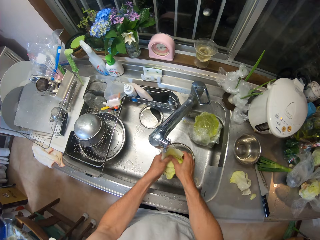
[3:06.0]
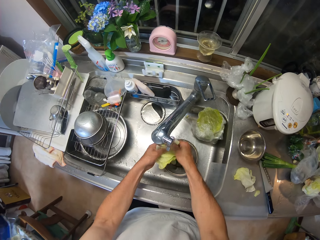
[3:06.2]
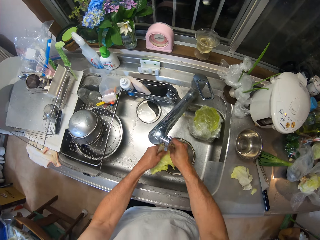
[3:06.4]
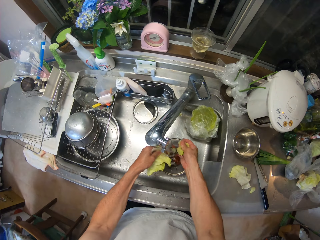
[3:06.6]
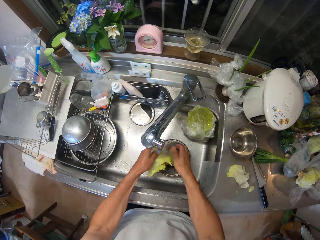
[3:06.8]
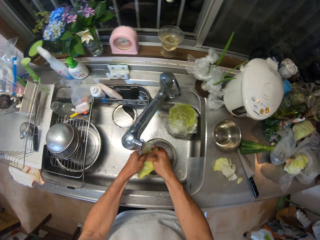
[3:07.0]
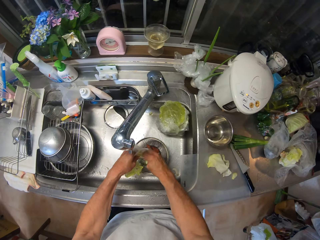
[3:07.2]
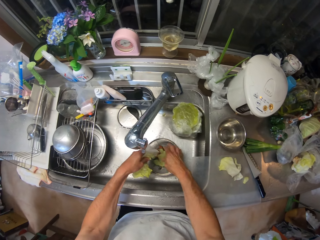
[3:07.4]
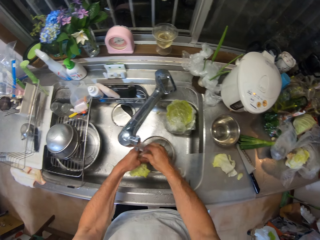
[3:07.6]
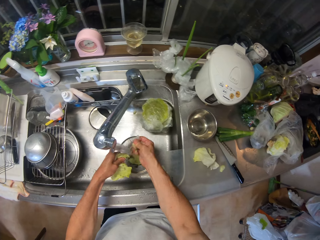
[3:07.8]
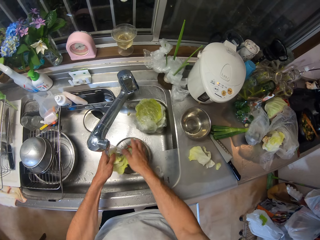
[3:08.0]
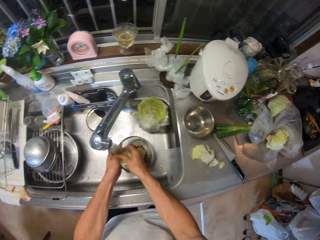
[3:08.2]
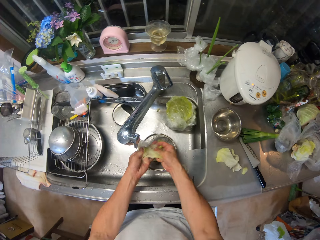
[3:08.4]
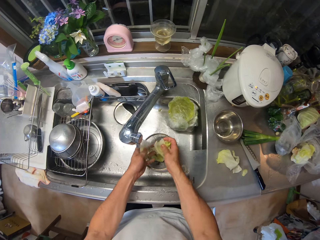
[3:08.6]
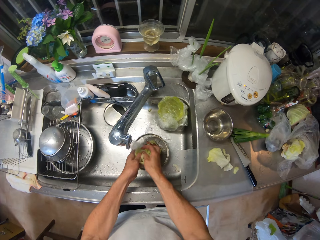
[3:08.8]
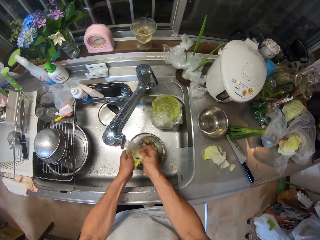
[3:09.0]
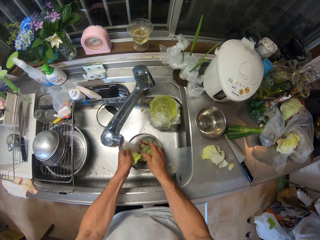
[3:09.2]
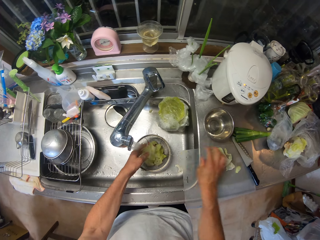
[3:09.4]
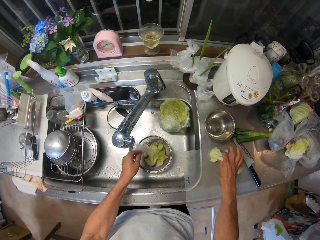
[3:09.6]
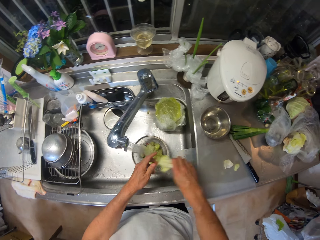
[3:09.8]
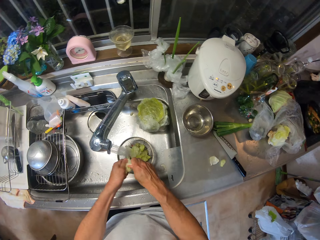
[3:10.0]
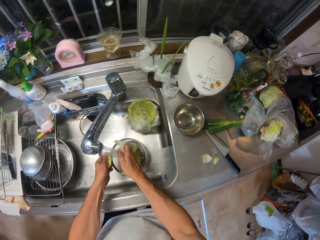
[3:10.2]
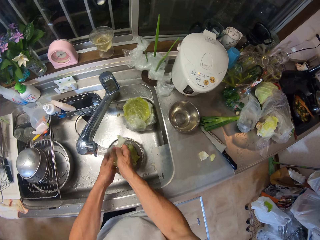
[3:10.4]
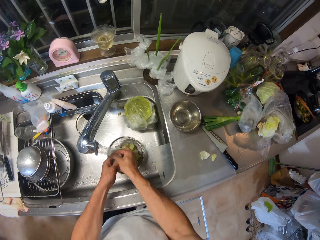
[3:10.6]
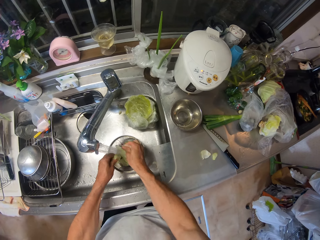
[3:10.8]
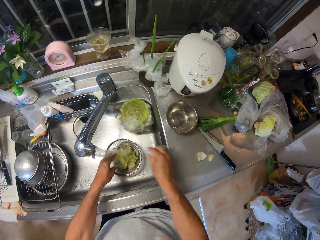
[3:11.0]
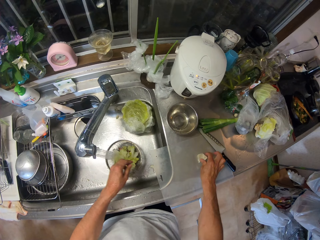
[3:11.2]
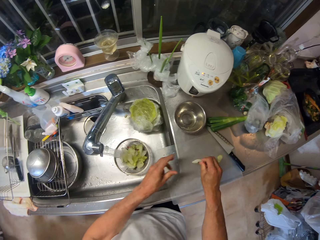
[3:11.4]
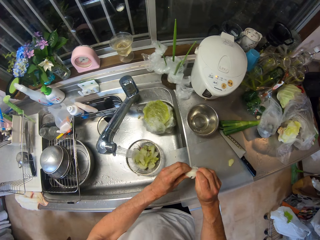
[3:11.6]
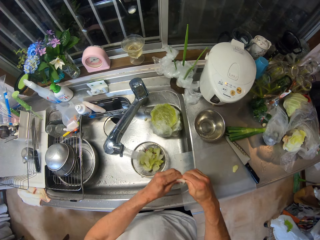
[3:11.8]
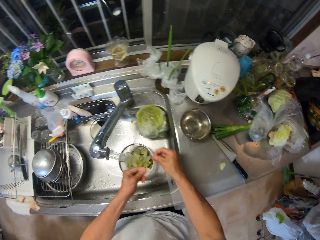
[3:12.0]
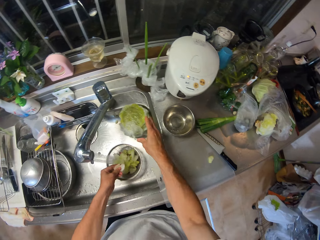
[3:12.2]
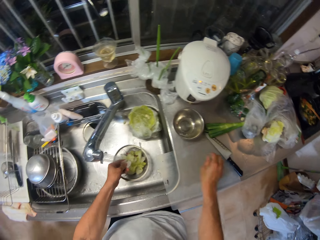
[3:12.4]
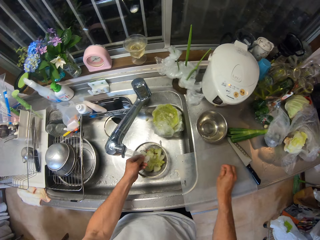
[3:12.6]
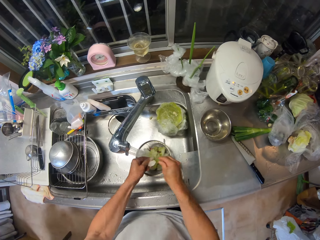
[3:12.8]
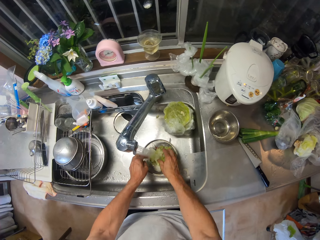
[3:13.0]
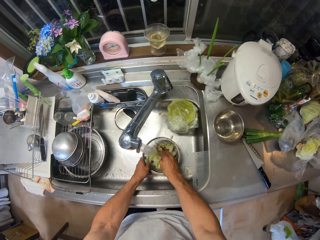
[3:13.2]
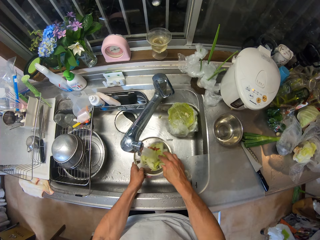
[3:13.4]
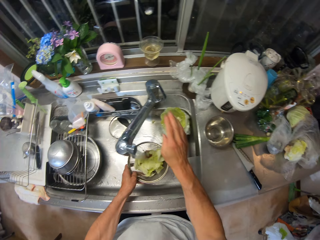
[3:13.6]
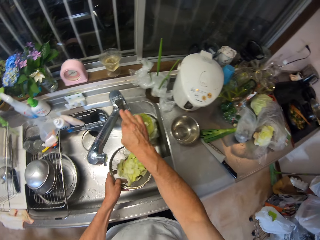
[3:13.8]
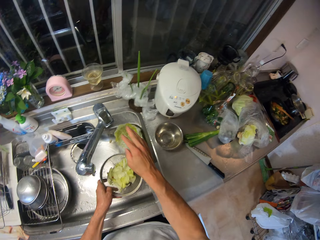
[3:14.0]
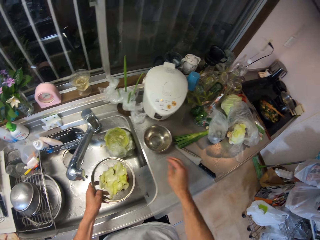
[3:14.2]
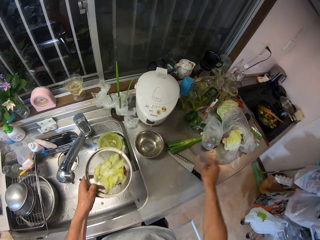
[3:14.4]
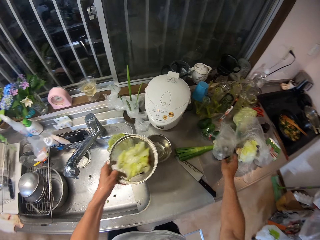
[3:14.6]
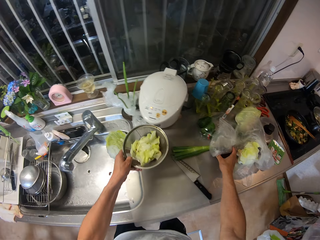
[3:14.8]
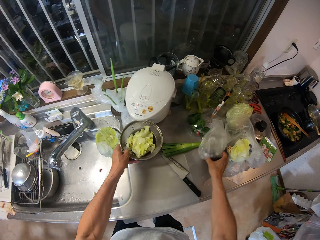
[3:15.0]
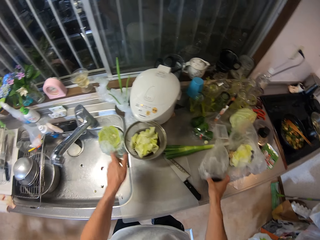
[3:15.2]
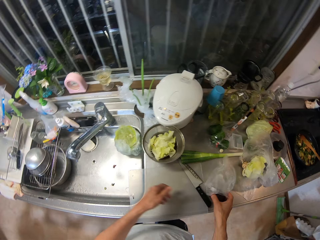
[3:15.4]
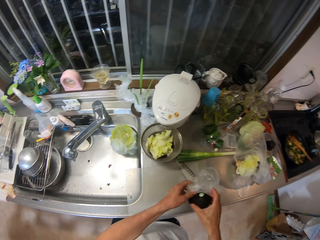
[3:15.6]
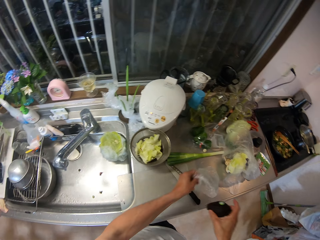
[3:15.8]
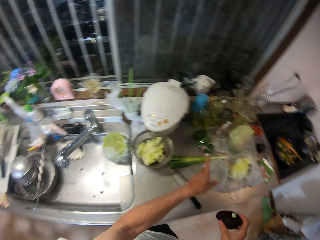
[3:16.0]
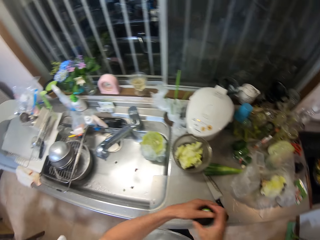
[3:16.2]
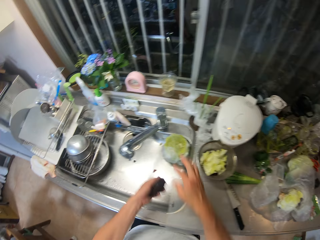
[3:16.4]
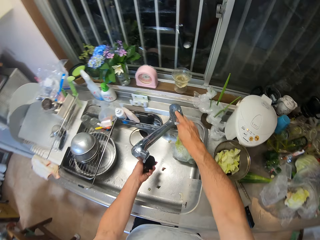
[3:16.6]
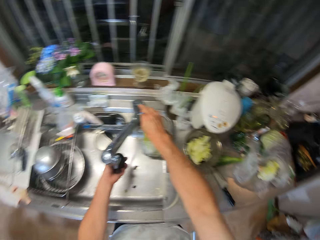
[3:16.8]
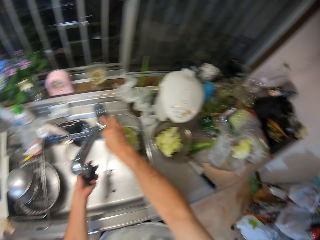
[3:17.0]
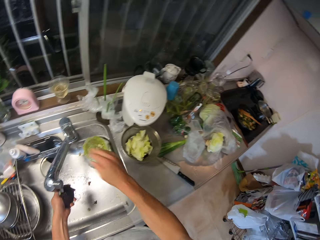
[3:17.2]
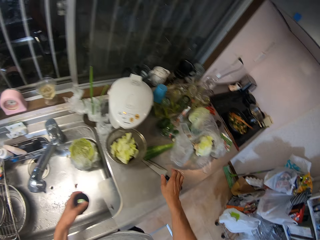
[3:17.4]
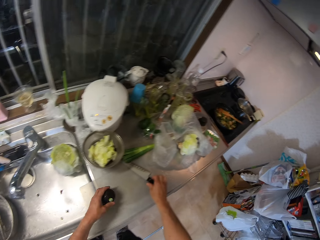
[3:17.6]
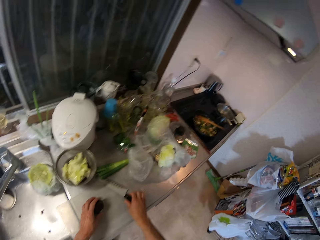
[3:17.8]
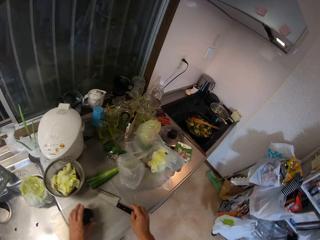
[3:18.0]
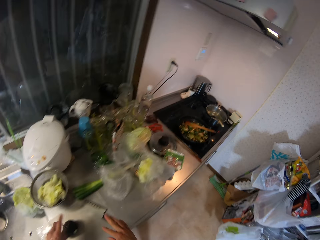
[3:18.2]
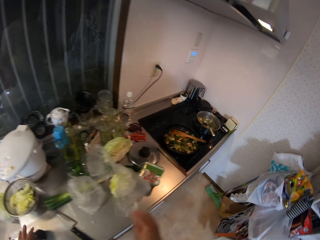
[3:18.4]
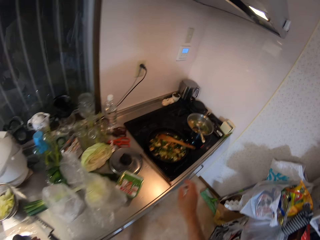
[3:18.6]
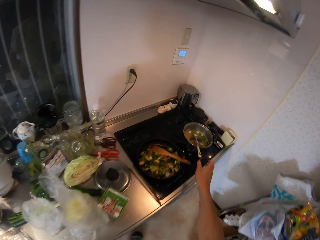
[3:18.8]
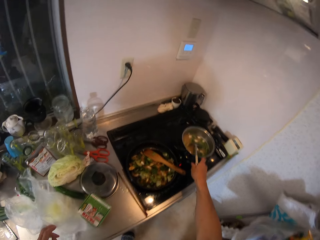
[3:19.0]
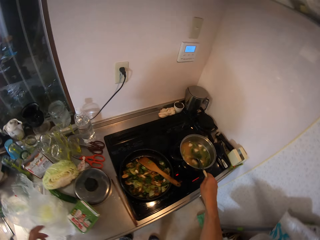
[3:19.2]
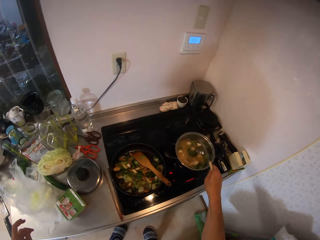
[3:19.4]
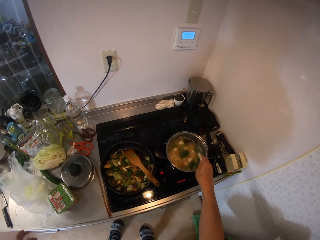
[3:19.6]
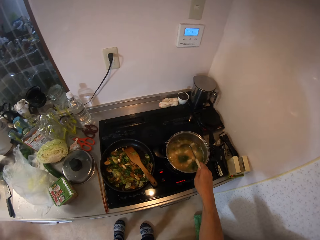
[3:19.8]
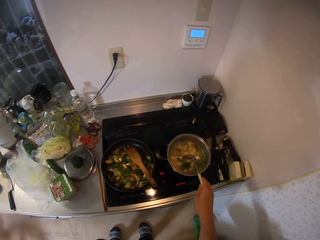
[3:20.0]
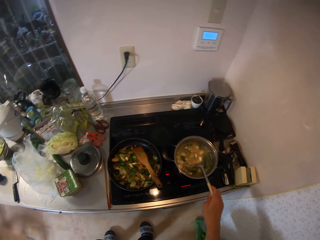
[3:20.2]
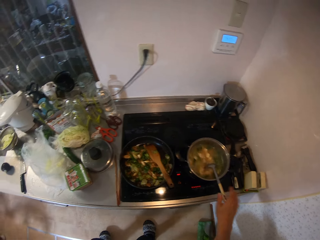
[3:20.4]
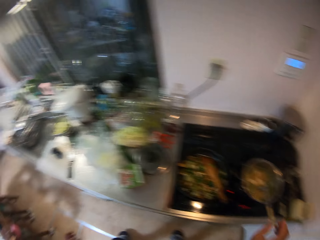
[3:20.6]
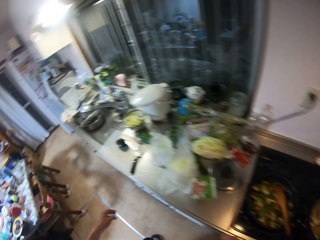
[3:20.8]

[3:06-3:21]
The camera wearer tears the vegetable leaf into pieces. He picks up the vegetable leaf with his right hand and tears the vegetable leaf into pieces. He picks up the vegetable leaf with his right hand and tears the vegetable leaf into pieces. He rinses the vegetables under running water. He closes the tap. He drops the strainer with the vegetables on the plate. He picks up the avocado pear with his right hand. He removes the nylon with his left hand. He opens the tap with his right hand. He washes the avocado pear under running water. He drops the avocado pear on the table mat. He touches the knife on the table mat with his right hand. He stirs the pot of food on the cooker.

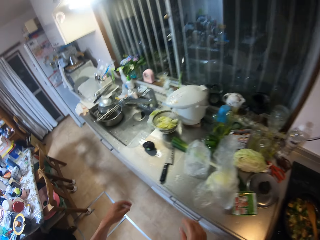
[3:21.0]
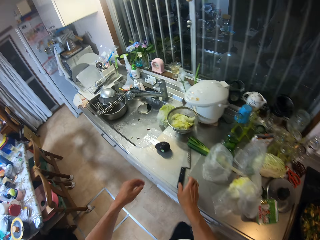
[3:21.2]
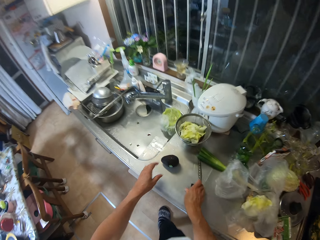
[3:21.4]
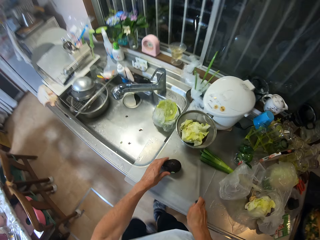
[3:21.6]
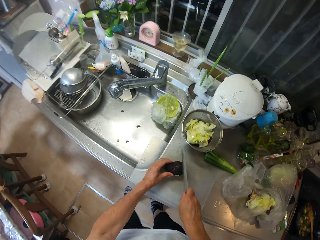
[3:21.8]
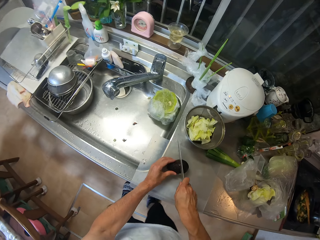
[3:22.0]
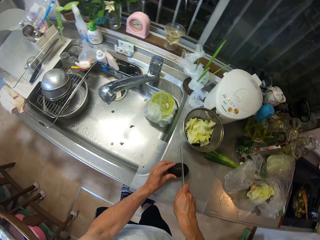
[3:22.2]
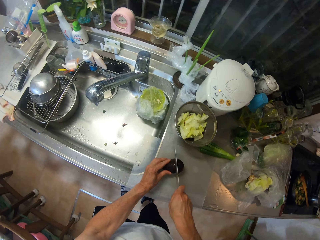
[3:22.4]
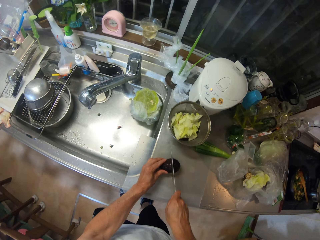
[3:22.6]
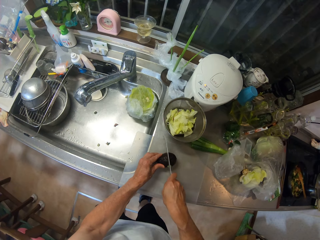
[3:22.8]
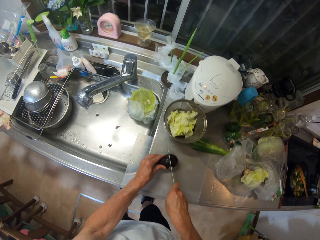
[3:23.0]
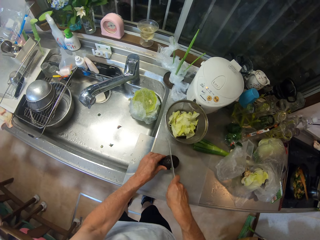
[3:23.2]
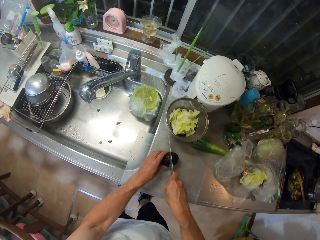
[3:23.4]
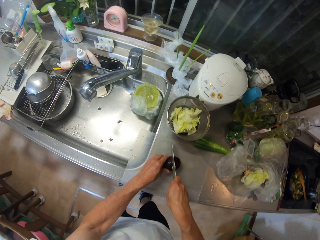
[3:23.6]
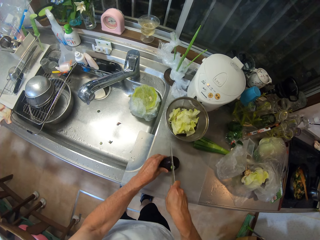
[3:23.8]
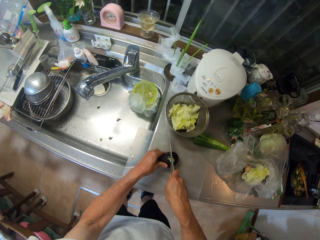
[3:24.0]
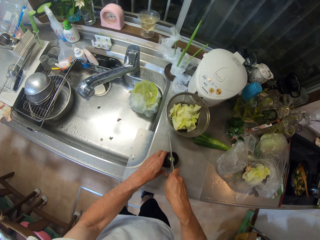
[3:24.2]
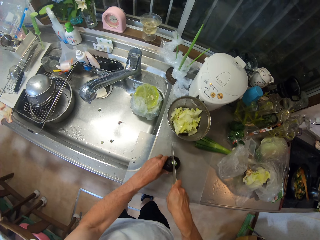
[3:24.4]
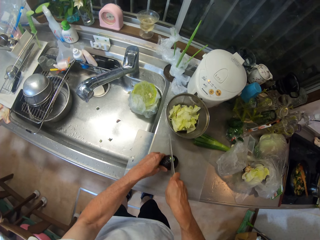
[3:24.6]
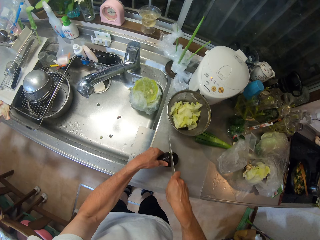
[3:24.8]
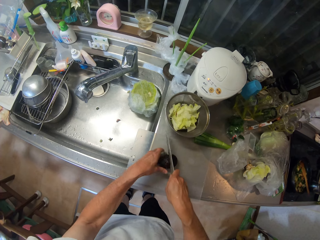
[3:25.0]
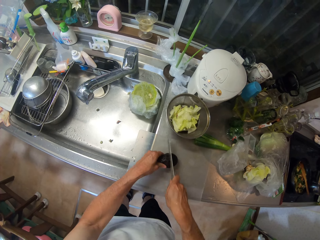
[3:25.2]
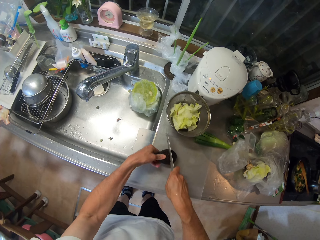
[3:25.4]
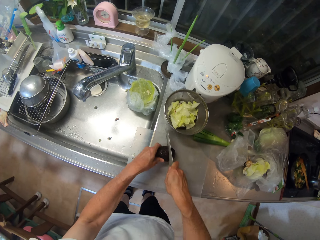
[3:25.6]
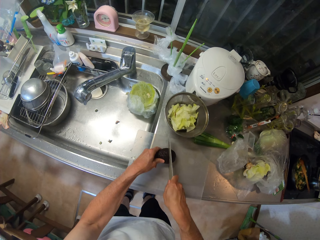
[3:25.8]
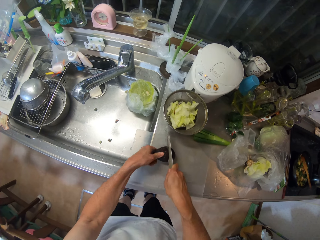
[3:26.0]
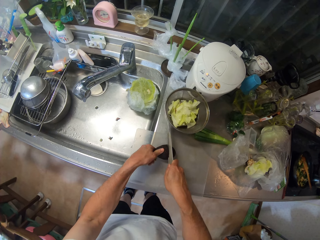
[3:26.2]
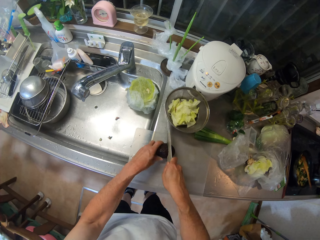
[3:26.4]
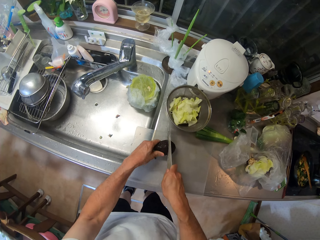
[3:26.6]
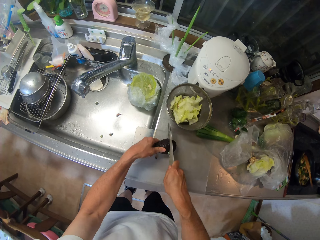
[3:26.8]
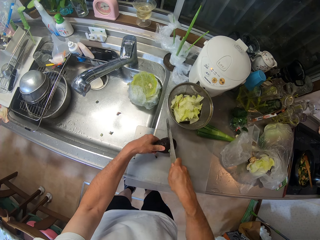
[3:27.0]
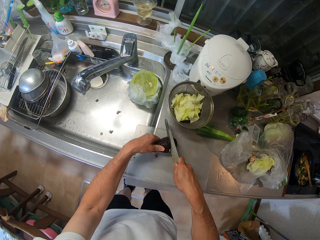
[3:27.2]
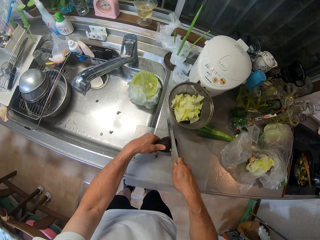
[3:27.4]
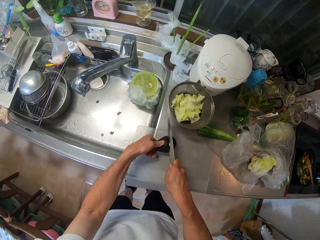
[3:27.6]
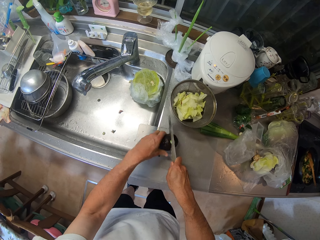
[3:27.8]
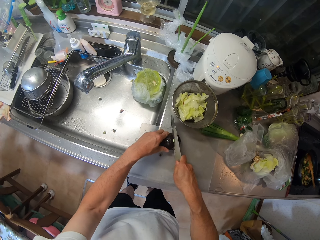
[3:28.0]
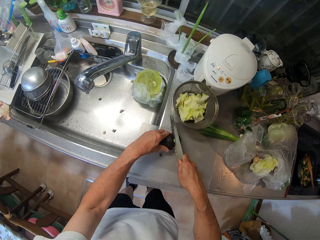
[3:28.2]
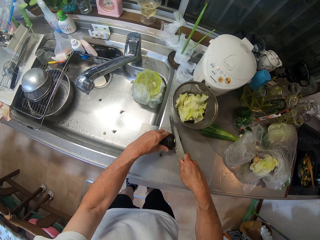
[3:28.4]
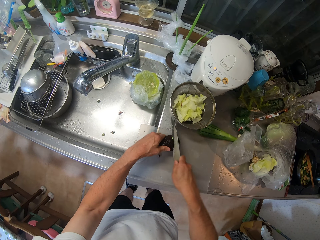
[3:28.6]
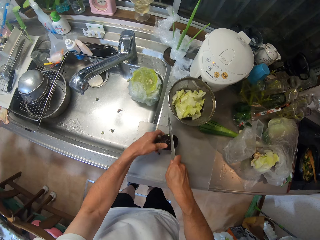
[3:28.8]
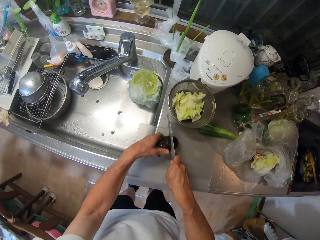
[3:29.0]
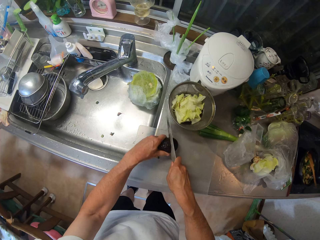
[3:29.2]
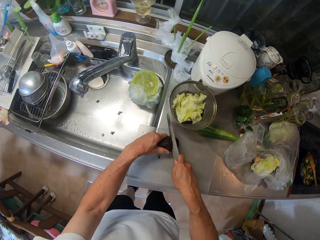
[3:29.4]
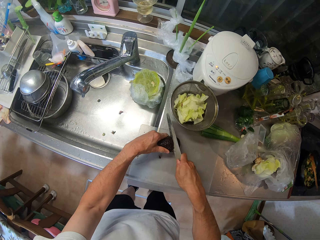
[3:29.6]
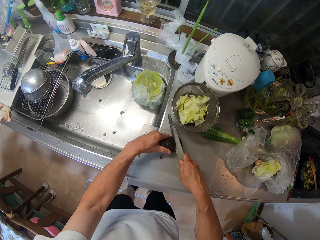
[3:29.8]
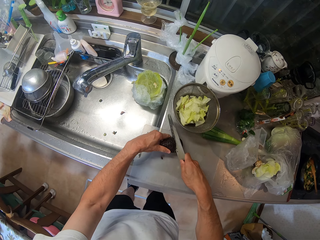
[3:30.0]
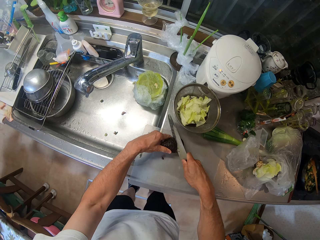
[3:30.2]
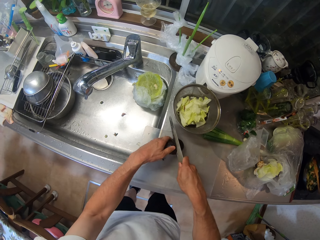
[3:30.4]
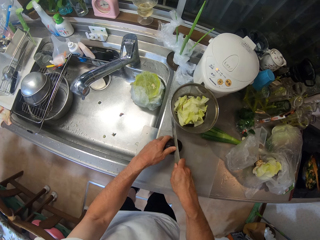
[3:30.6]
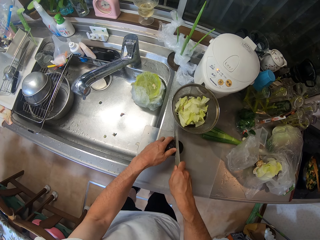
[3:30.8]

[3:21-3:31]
The camera wearer moves to the avocado pear on the table mat. He picks up the knife with his right hand. He holds the avocado pear on the table mat with his left hand. He cuts open the avocado pear with the knife.
